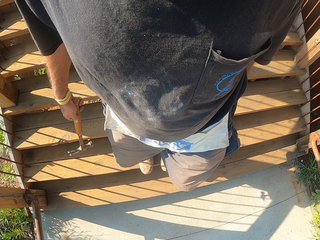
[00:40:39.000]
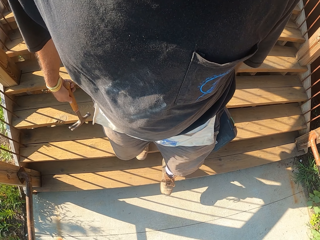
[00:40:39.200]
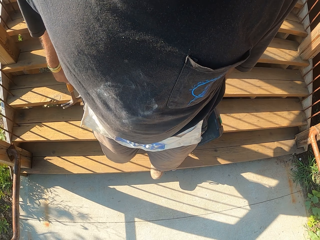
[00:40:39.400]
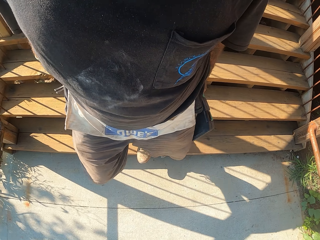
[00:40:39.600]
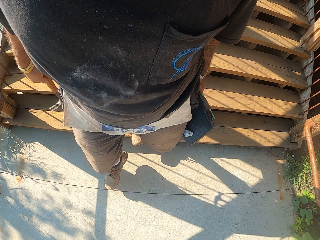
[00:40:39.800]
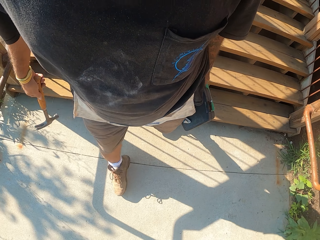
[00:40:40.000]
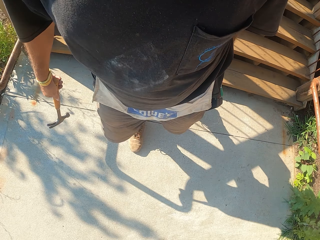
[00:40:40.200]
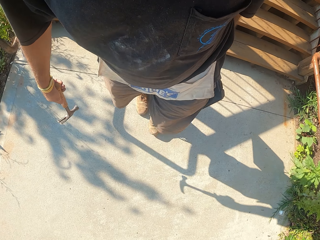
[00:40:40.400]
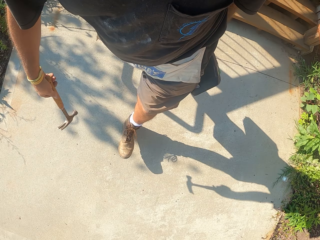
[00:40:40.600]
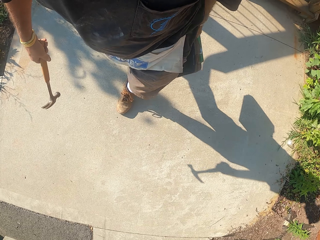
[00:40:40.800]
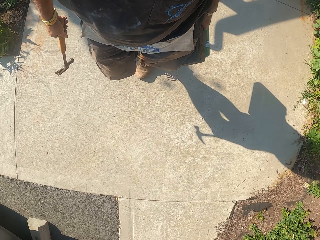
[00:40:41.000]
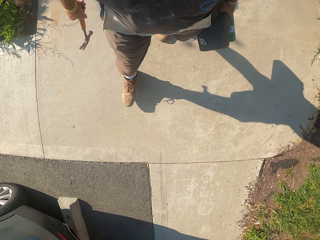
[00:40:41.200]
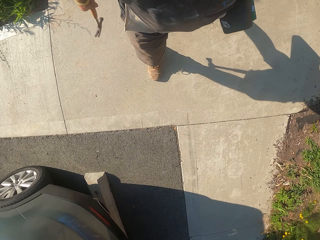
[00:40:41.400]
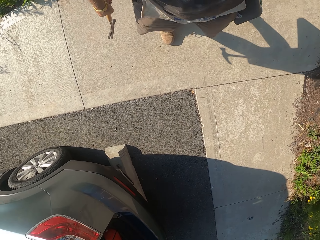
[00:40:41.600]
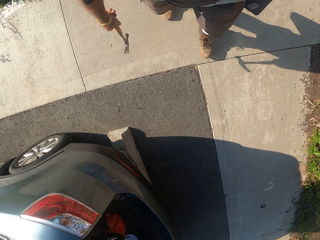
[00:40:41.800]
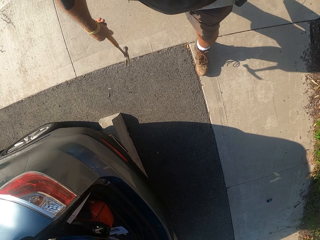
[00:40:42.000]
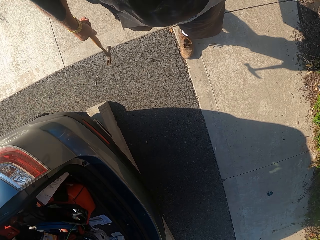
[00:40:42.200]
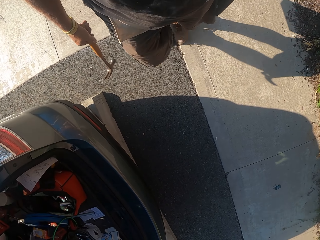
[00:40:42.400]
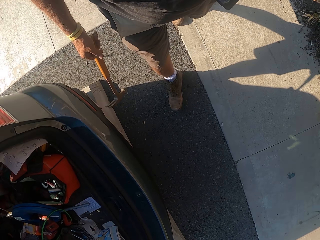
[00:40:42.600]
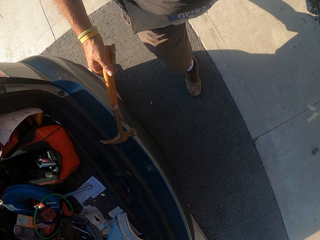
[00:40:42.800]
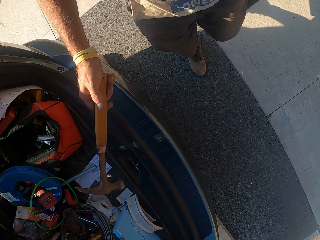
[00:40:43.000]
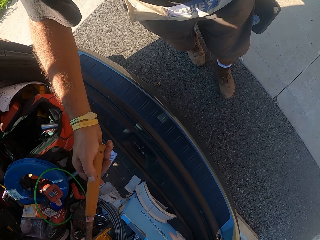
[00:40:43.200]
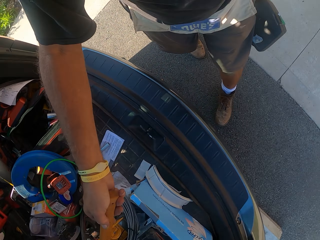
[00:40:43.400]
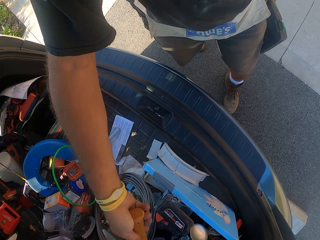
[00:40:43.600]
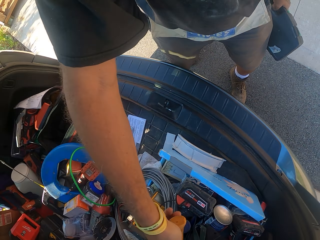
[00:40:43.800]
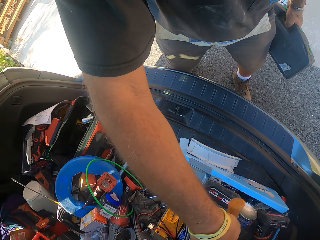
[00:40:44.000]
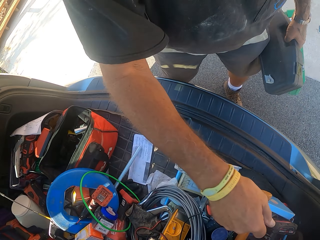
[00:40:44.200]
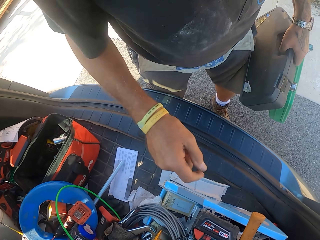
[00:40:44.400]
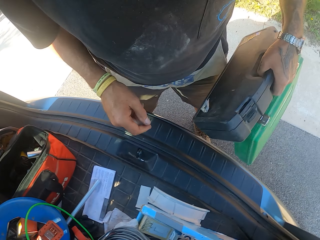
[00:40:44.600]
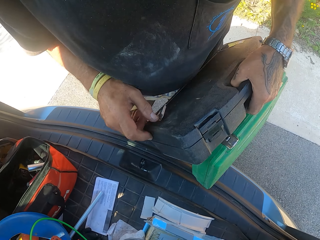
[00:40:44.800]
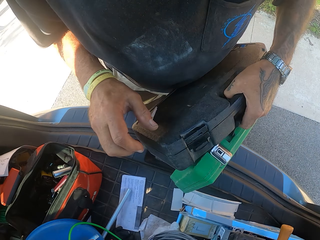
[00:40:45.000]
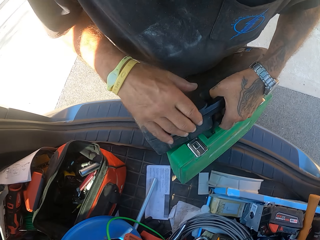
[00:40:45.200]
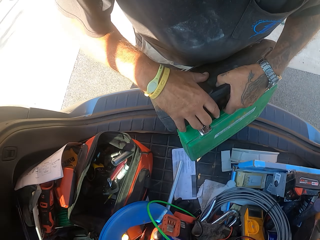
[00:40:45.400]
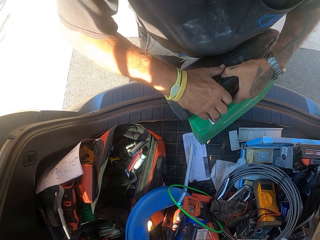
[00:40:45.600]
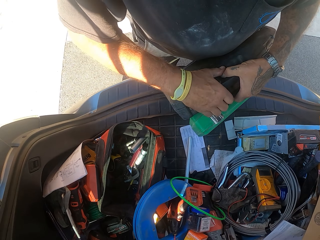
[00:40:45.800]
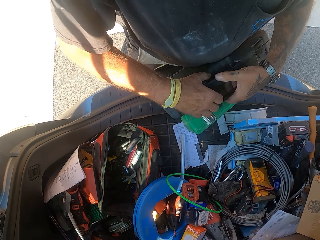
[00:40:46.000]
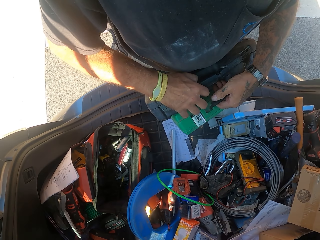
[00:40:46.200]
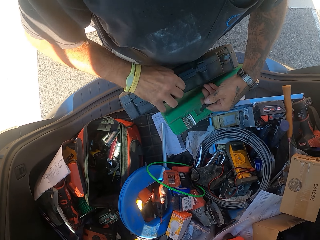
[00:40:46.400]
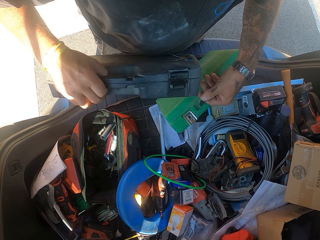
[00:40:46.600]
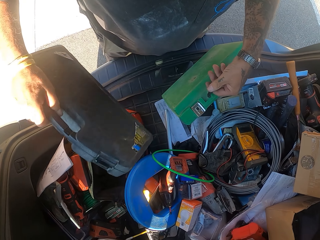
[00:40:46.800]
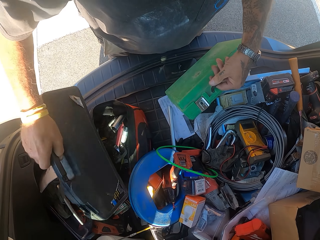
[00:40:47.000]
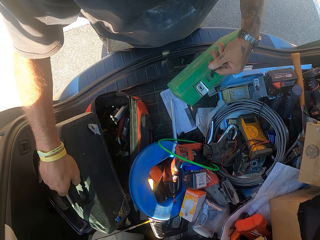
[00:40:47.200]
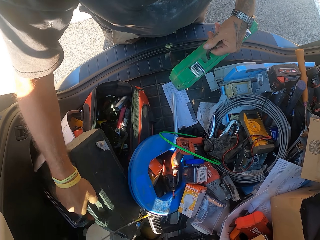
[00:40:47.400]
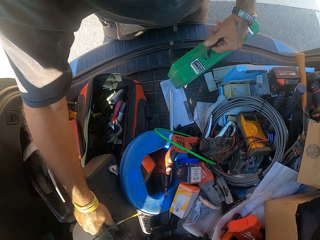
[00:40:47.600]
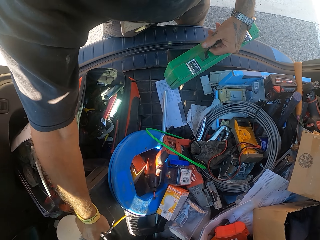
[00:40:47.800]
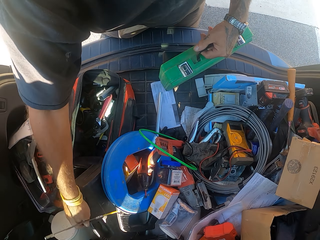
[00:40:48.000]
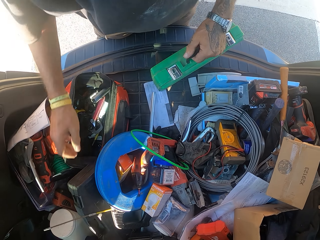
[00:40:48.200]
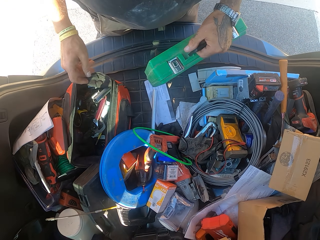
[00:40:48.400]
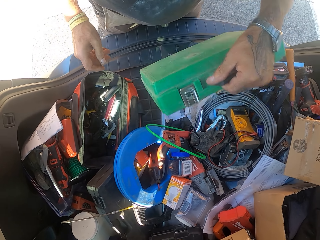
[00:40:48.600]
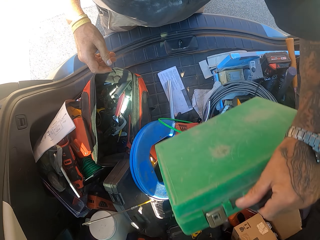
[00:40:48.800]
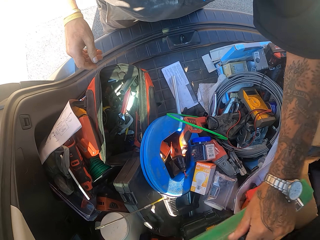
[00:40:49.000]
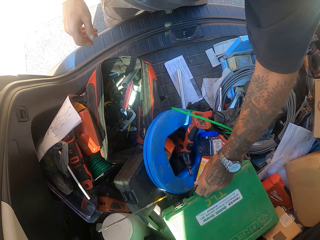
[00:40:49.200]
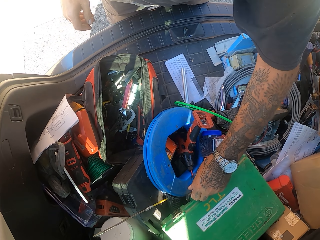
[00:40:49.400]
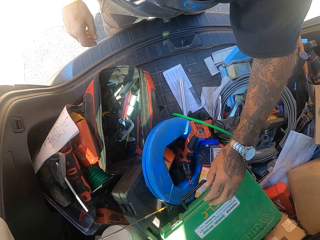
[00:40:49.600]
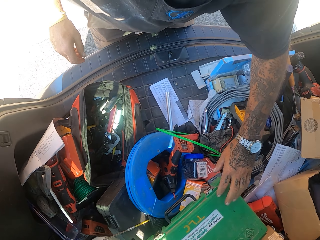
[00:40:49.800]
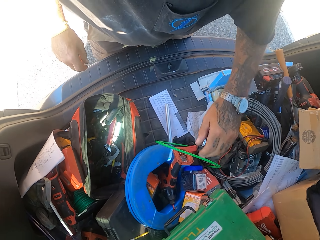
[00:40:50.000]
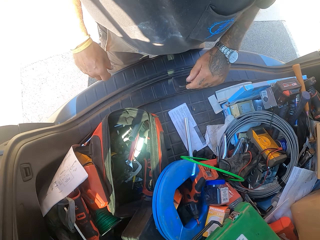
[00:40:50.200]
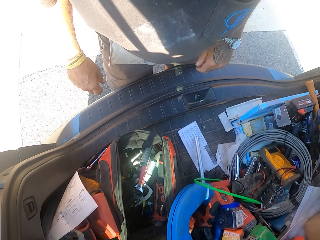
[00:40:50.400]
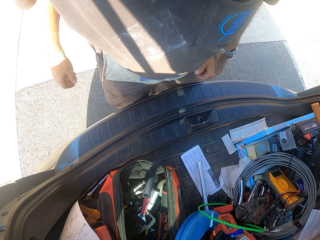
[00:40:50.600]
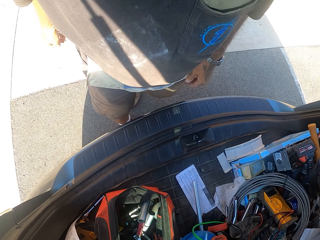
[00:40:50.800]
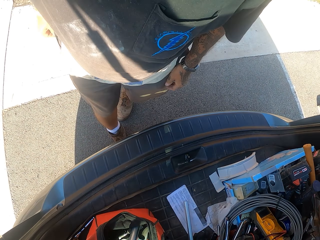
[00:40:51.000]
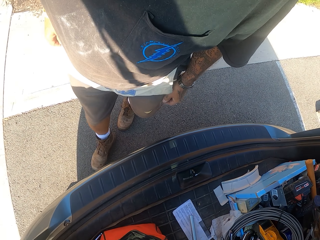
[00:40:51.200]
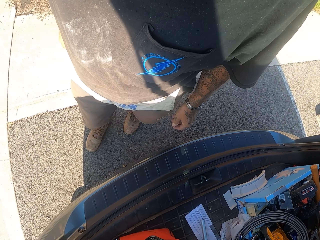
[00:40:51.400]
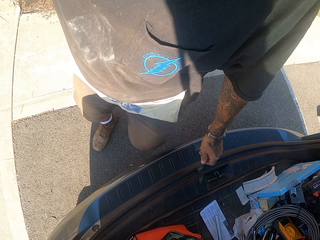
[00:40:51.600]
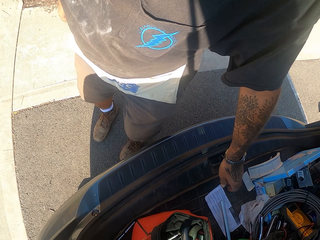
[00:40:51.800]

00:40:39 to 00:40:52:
The camera wearer walks on the pavement. They drop the hammer in the boot. They put the tool box in the boot. They drop another tool box in the boot.

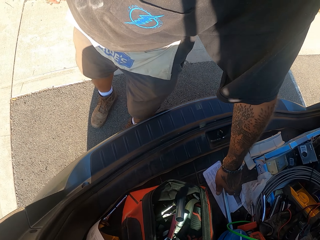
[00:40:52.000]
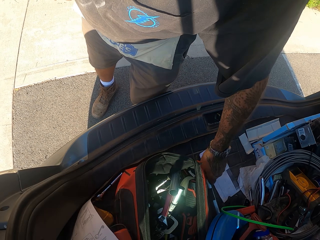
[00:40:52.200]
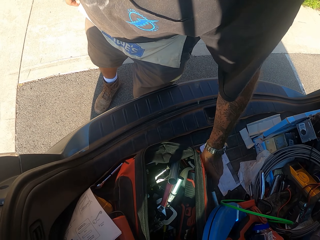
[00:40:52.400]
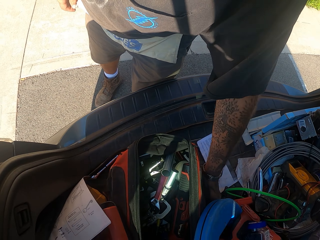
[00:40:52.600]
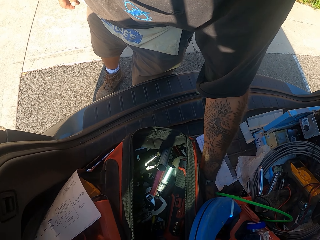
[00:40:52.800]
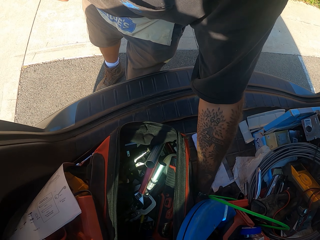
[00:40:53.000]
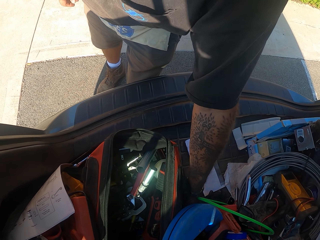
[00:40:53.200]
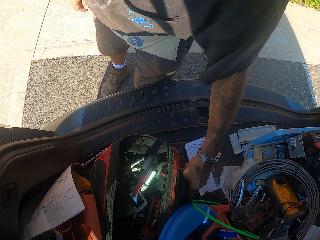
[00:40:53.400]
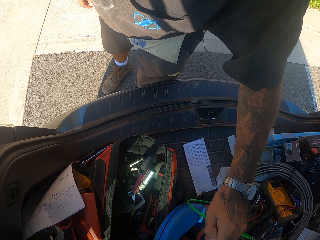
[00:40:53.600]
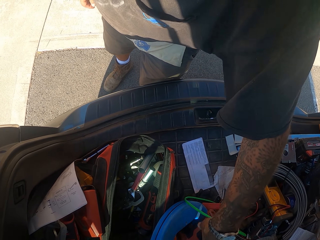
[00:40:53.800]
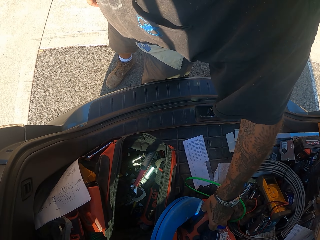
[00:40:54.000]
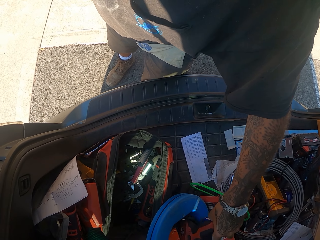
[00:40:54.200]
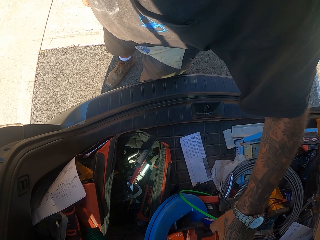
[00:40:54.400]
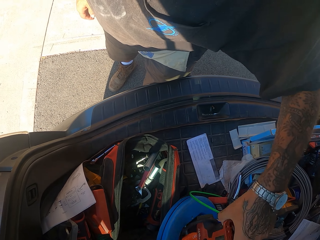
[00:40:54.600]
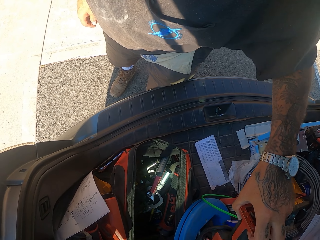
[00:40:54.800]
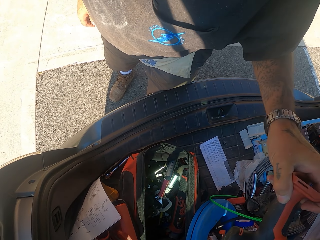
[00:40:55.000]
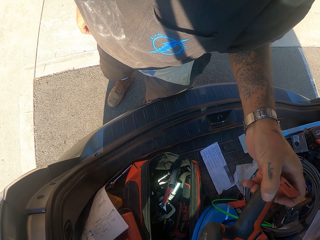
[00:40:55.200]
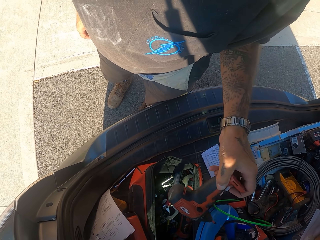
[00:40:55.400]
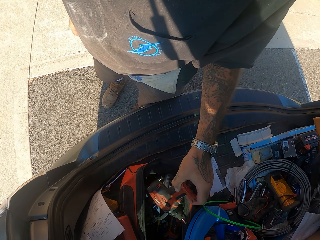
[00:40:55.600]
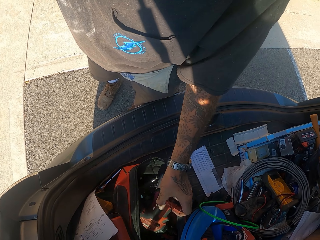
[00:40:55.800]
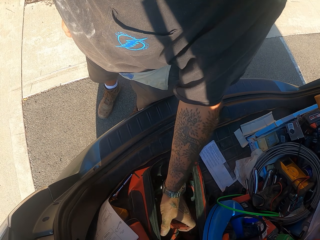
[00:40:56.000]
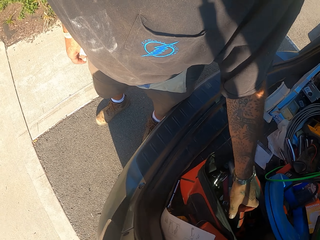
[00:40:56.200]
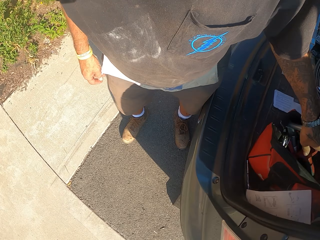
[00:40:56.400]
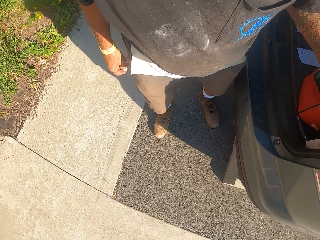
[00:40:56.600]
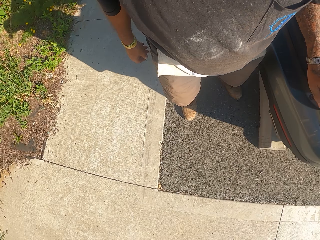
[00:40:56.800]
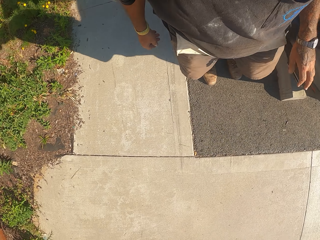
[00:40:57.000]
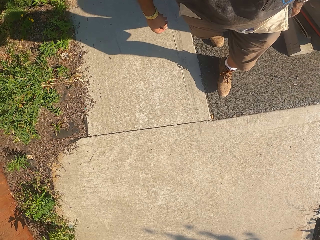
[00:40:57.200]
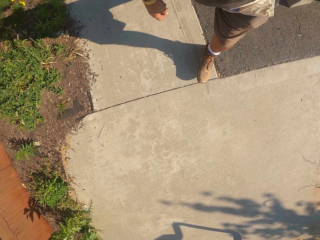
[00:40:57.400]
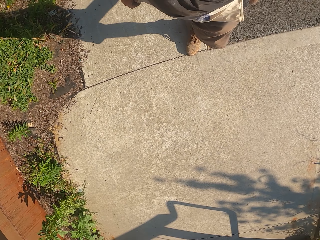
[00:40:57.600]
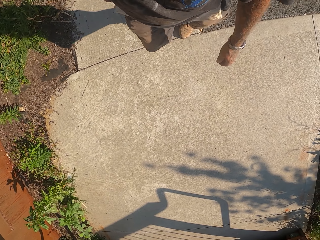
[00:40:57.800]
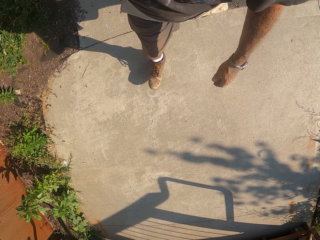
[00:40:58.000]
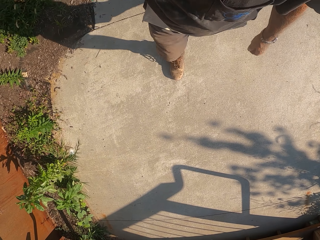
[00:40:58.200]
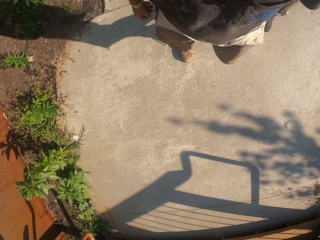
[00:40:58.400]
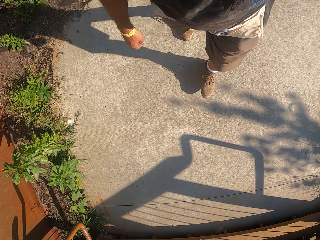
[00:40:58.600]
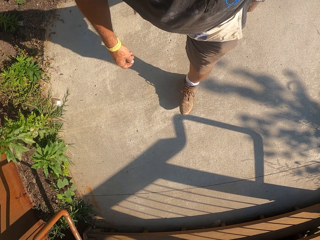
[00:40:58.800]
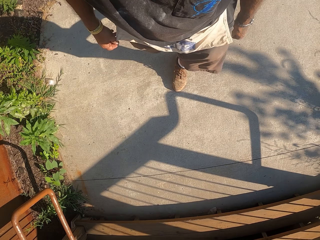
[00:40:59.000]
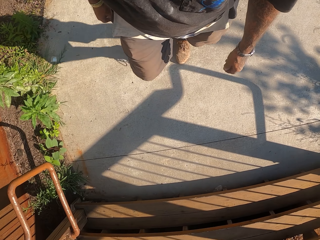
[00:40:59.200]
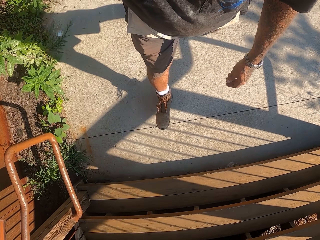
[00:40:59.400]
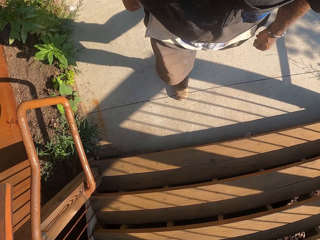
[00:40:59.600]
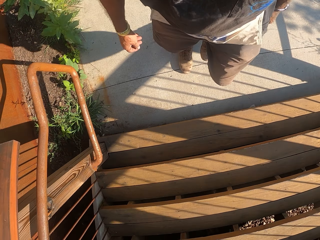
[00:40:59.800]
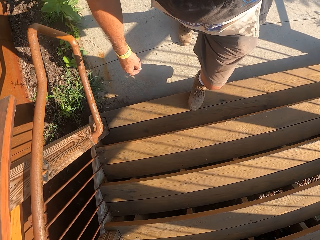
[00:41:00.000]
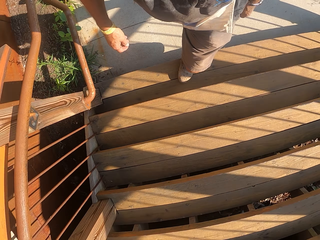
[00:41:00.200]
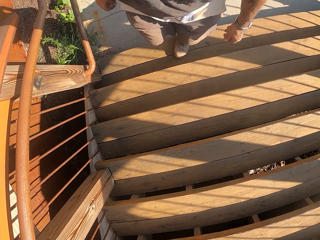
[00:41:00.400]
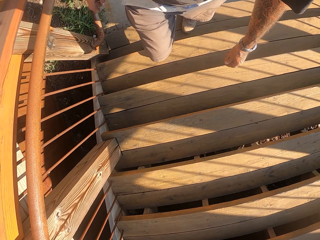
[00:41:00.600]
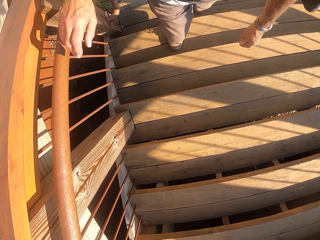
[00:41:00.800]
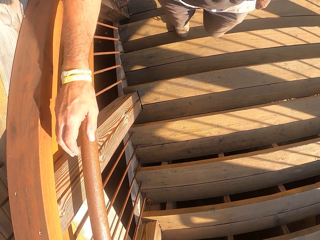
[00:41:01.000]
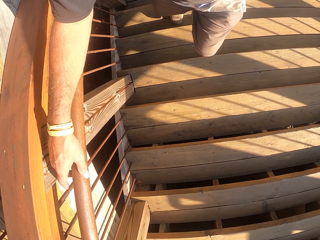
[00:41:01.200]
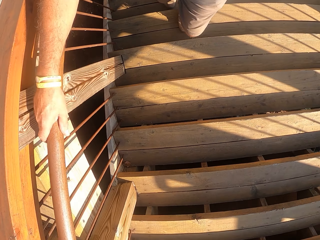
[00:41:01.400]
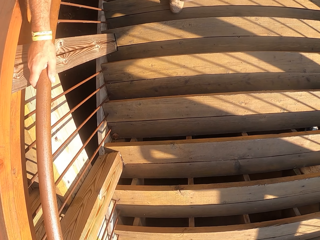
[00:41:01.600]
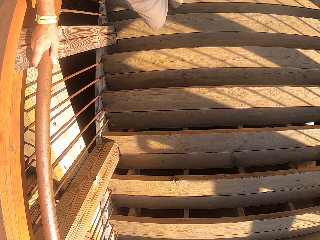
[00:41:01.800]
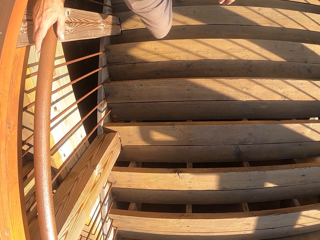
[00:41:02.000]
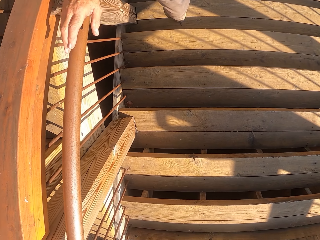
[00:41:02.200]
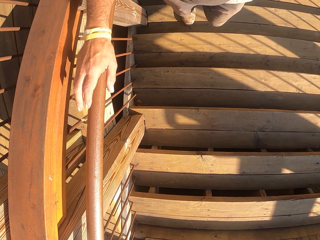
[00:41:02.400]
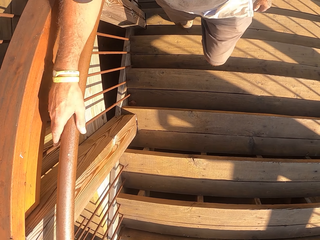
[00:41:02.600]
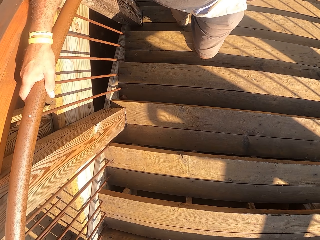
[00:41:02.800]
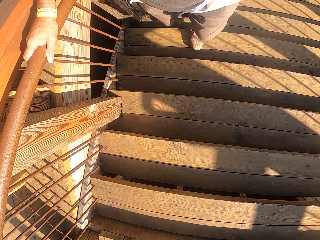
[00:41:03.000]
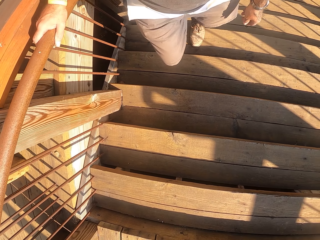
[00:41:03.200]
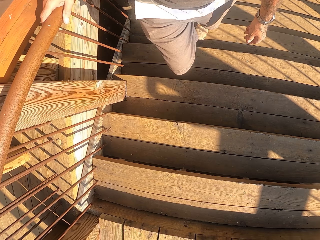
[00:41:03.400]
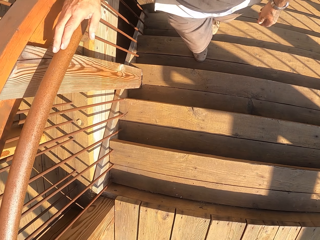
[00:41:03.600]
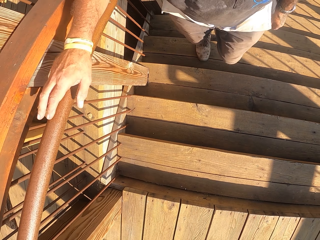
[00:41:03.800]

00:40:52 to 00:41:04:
The camera wearer holds the cable. They turn around. They walk on the pavement. They walk into the workshop. They climb the stairs.
